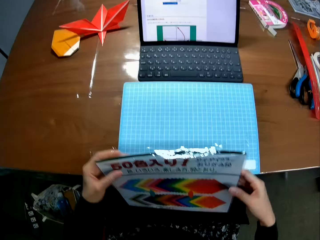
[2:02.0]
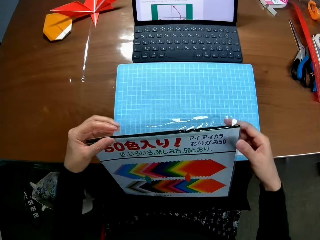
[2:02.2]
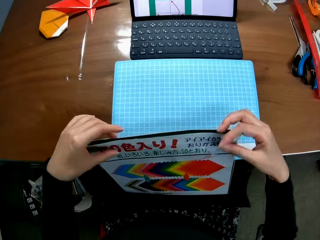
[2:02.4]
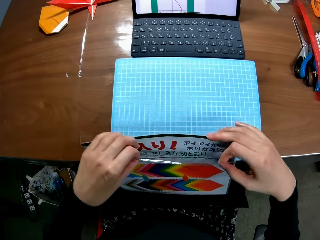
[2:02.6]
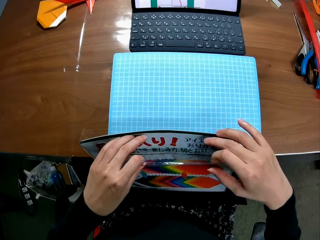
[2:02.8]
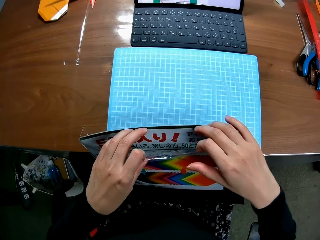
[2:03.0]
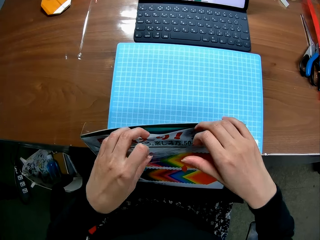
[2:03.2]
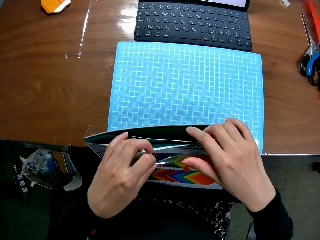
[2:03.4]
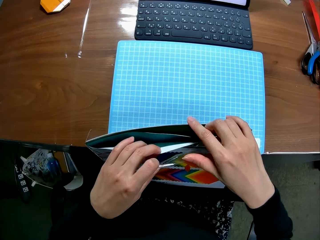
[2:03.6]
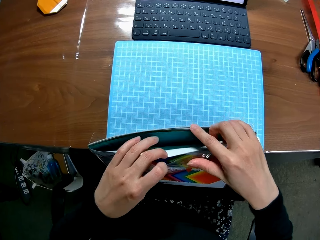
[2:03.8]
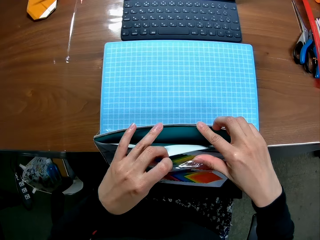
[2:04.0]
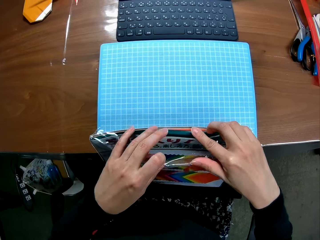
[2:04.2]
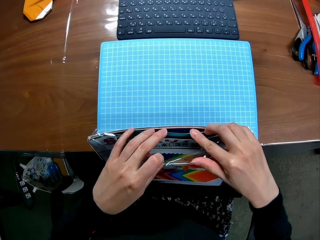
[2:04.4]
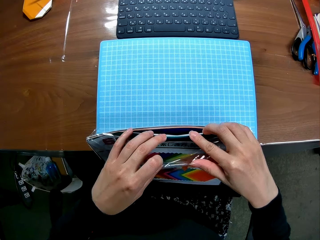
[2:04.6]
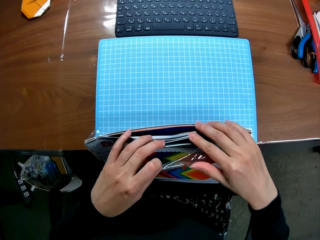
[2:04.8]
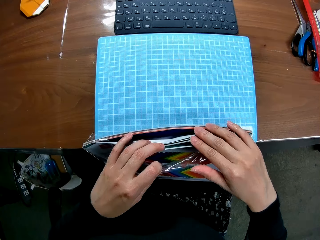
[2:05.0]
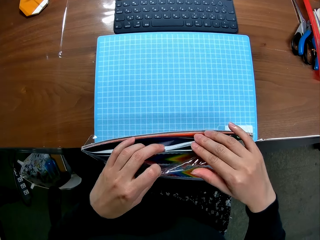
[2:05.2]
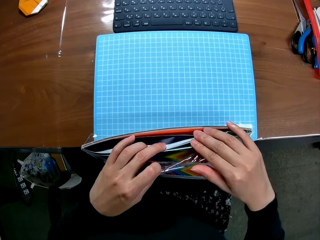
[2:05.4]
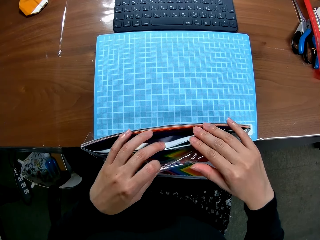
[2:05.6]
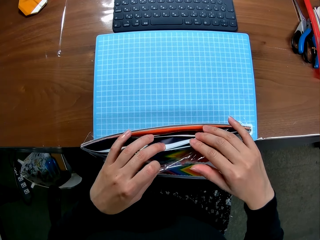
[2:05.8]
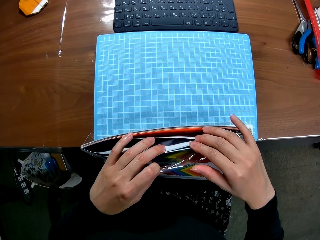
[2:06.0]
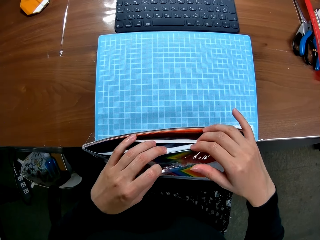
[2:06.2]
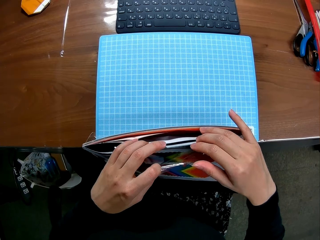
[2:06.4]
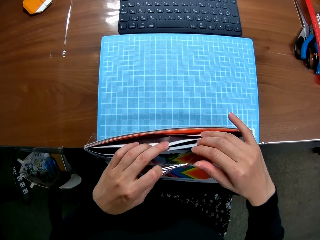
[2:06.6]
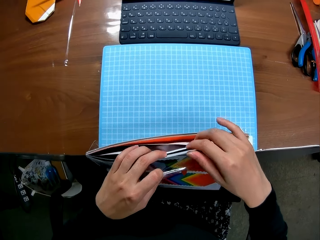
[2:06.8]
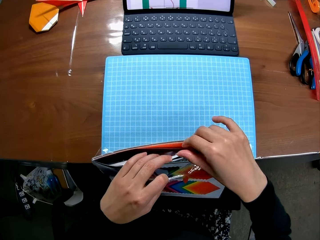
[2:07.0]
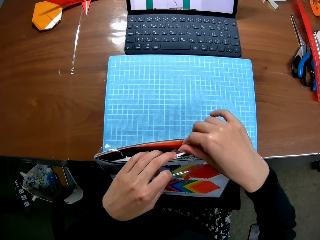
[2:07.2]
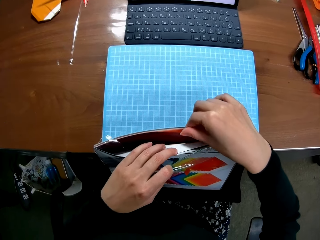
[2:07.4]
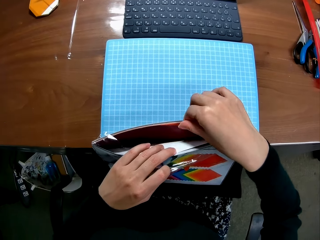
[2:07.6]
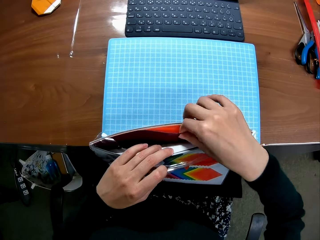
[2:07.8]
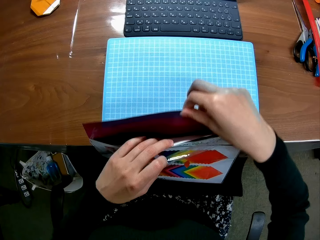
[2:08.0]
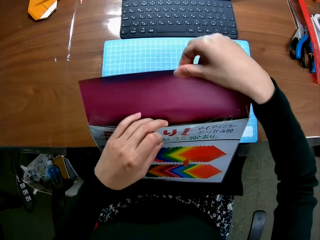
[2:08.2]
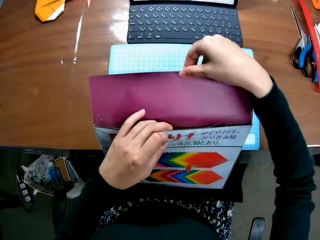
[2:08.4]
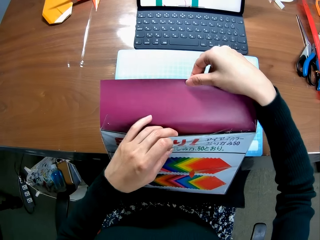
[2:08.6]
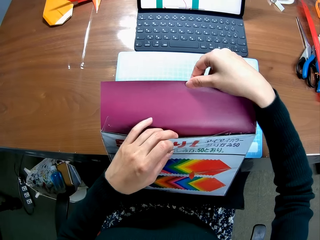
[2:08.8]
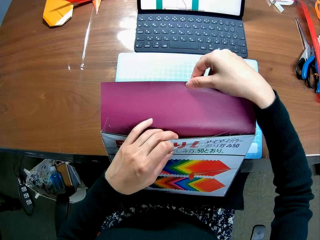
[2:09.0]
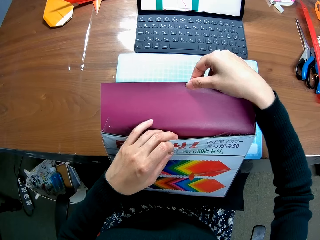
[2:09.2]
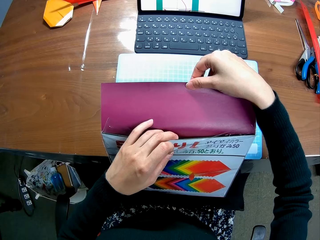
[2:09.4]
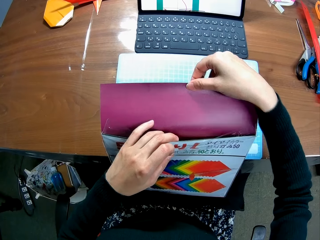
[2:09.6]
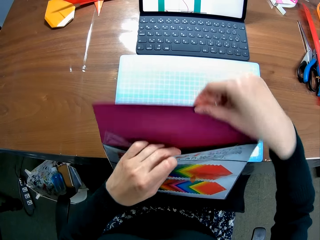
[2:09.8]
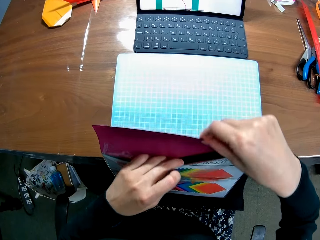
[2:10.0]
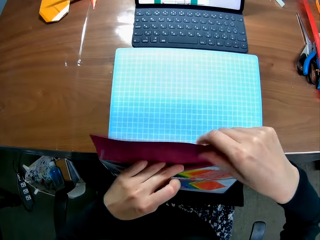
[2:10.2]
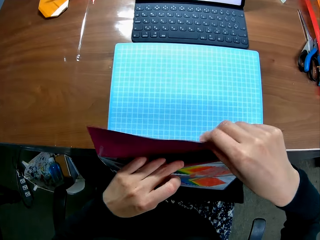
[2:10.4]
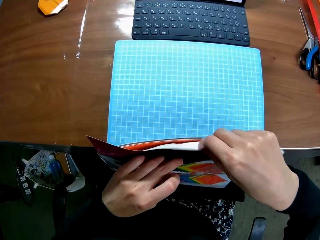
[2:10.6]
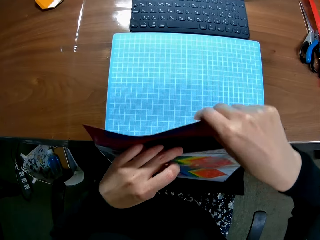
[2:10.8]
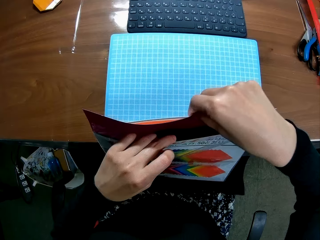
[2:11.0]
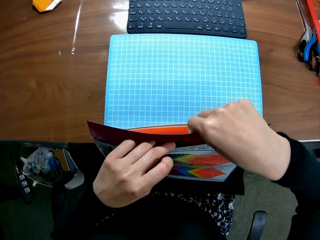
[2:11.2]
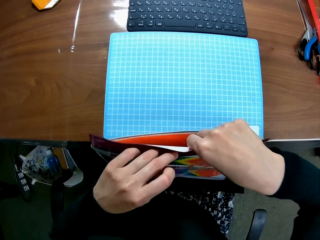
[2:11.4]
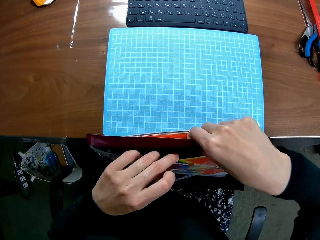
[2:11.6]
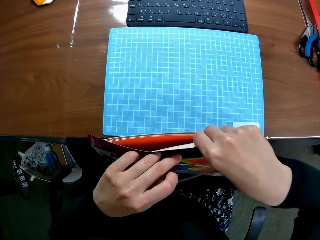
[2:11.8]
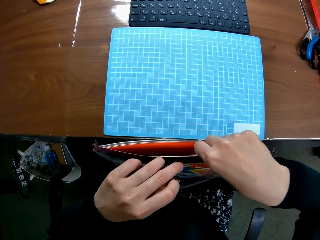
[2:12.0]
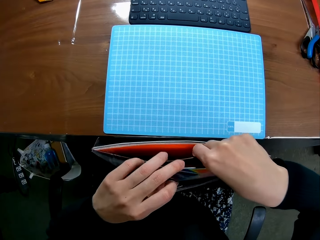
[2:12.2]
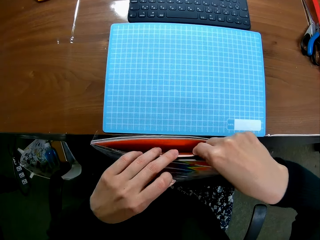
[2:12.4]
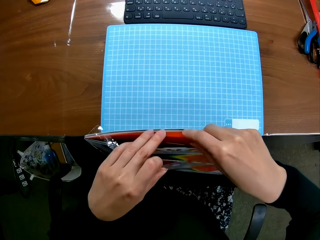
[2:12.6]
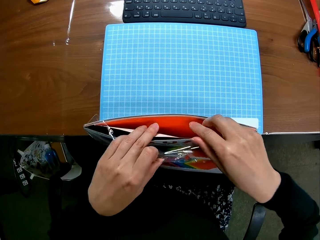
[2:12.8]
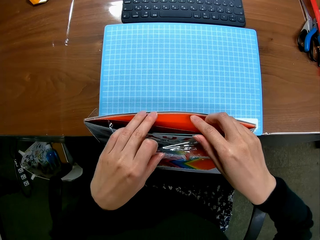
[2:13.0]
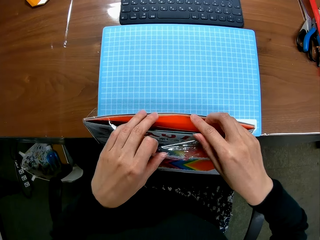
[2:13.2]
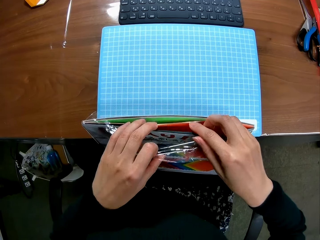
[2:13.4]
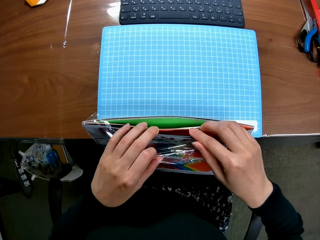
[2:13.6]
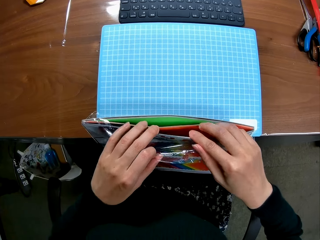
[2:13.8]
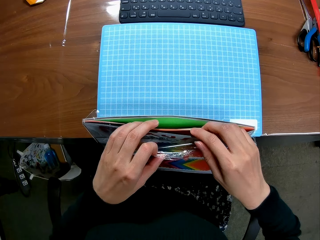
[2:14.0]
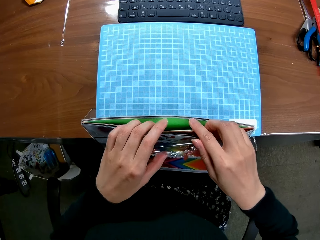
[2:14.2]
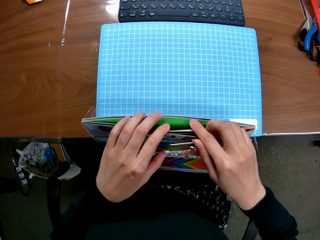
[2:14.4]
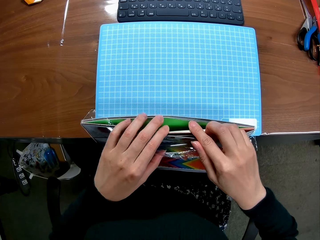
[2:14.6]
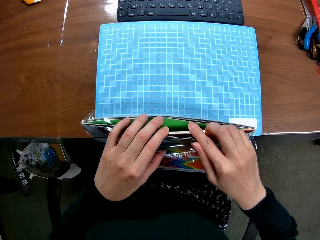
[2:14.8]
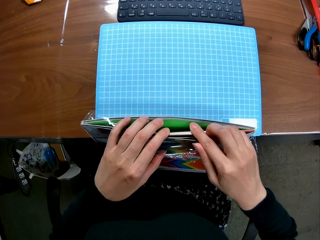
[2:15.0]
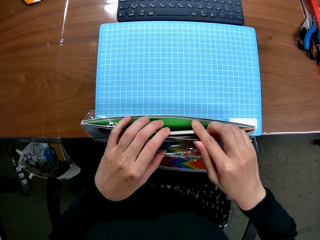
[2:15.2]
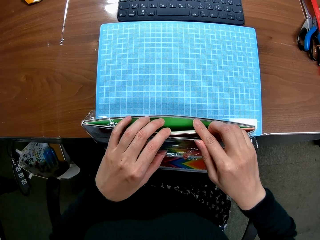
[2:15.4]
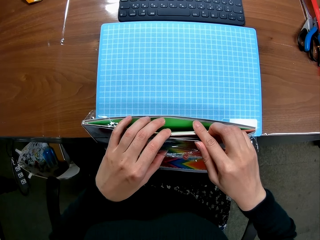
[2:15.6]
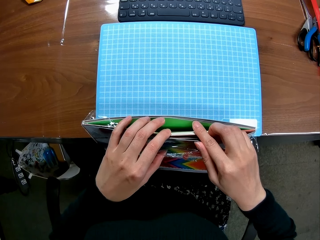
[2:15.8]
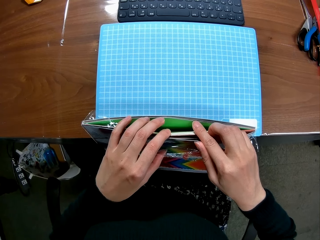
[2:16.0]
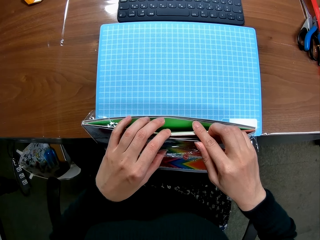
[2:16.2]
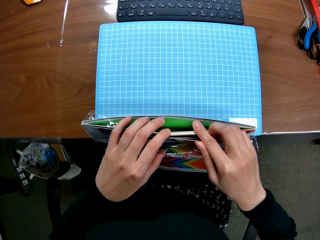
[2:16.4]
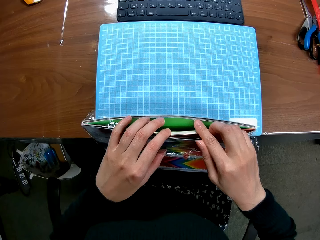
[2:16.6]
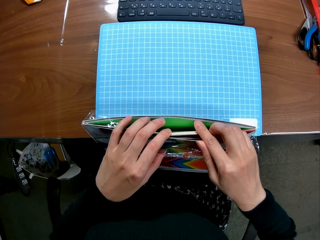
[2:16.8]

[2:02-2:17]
The camera wearer puts the file on their lap. They flip the papers. They open up the folder. They bring out the paper from the folder. They put the paper back in the folder. They search the folder. They flip the papers.

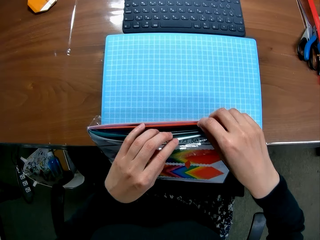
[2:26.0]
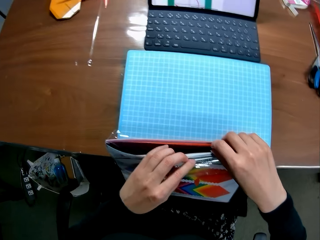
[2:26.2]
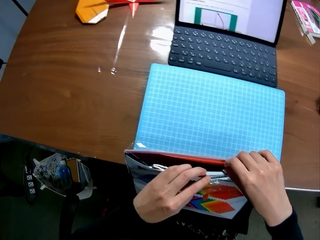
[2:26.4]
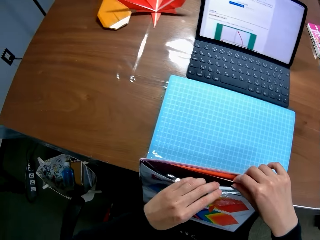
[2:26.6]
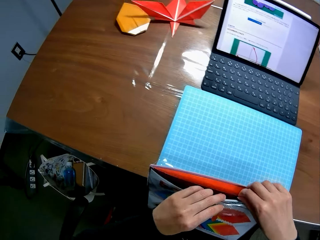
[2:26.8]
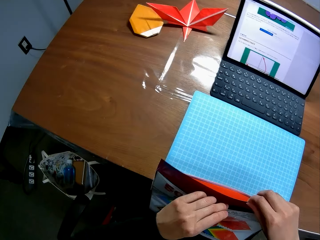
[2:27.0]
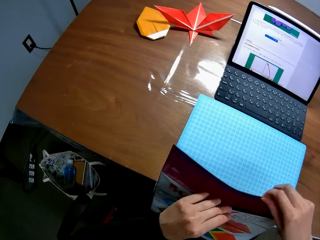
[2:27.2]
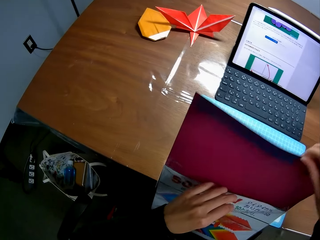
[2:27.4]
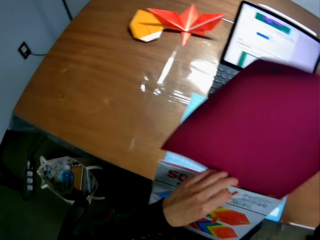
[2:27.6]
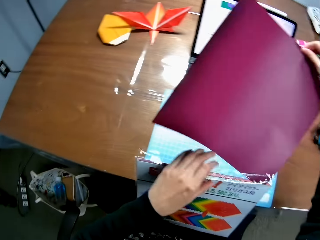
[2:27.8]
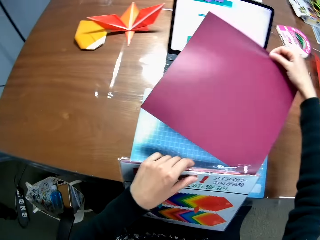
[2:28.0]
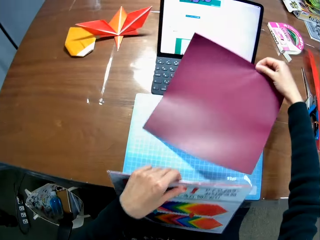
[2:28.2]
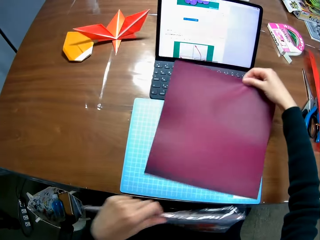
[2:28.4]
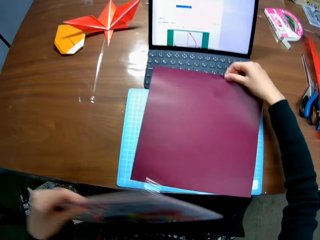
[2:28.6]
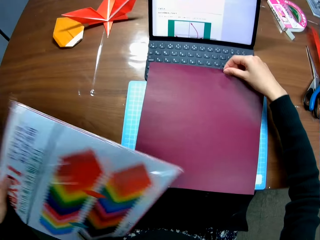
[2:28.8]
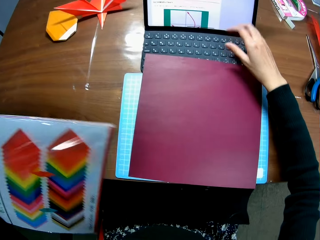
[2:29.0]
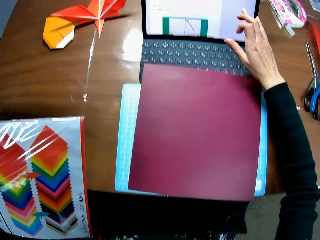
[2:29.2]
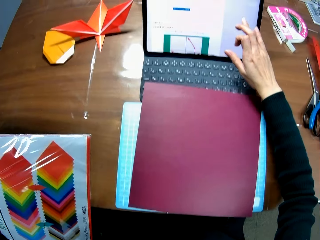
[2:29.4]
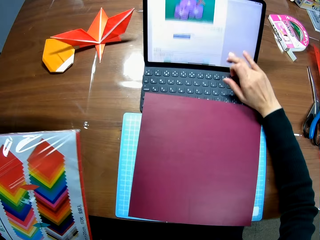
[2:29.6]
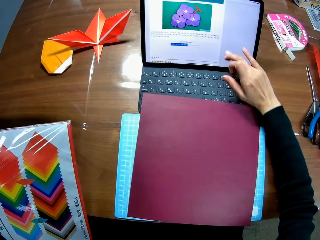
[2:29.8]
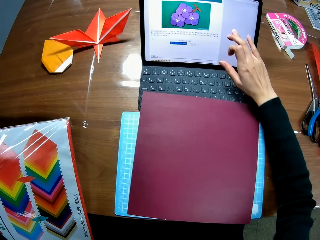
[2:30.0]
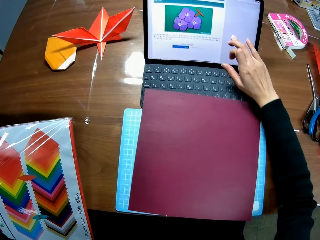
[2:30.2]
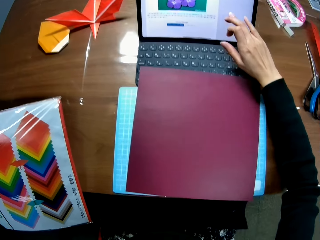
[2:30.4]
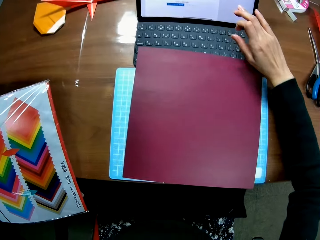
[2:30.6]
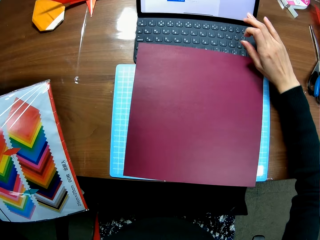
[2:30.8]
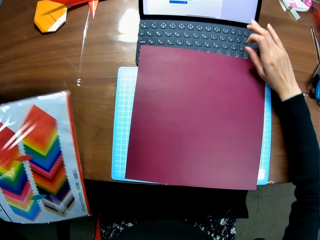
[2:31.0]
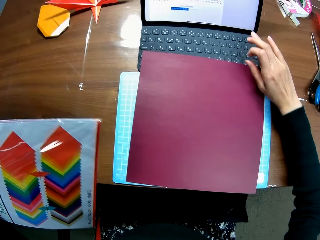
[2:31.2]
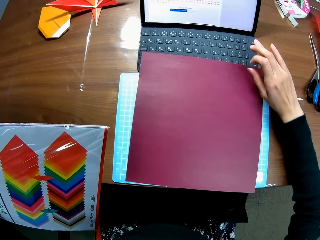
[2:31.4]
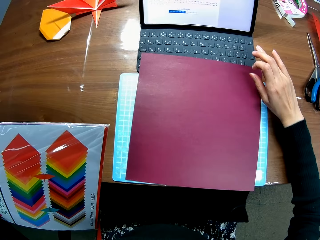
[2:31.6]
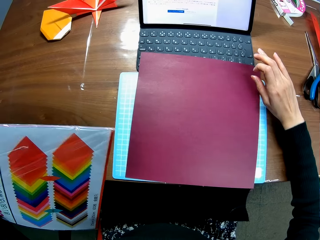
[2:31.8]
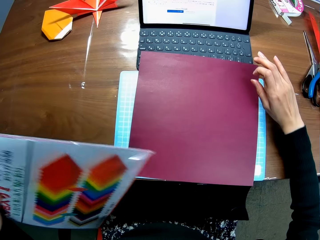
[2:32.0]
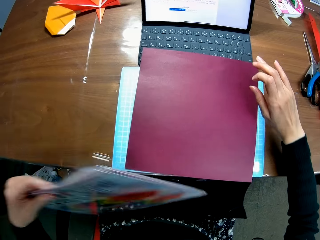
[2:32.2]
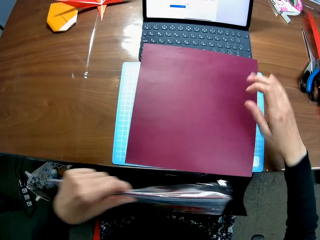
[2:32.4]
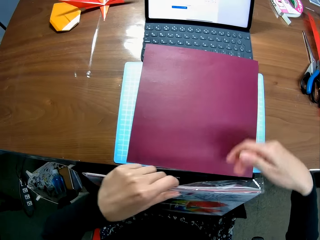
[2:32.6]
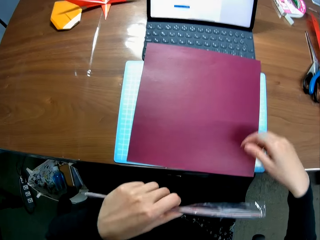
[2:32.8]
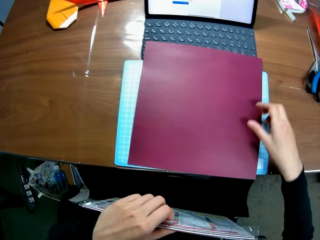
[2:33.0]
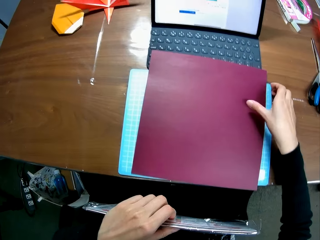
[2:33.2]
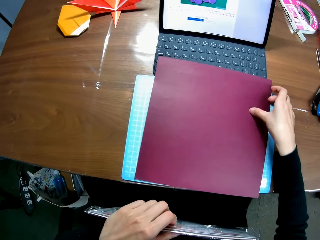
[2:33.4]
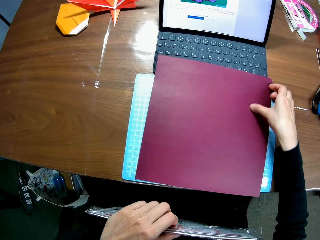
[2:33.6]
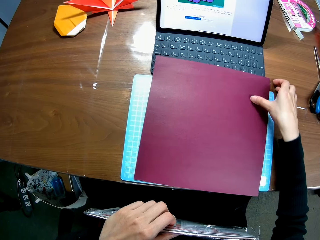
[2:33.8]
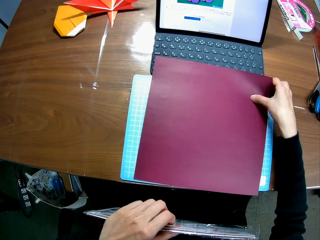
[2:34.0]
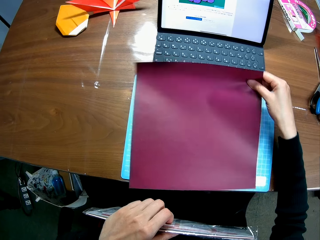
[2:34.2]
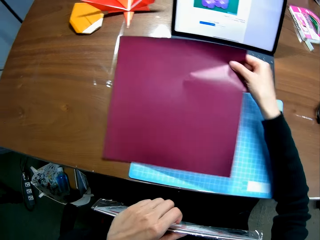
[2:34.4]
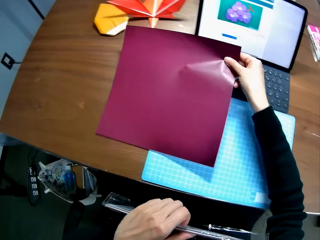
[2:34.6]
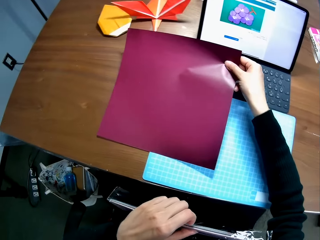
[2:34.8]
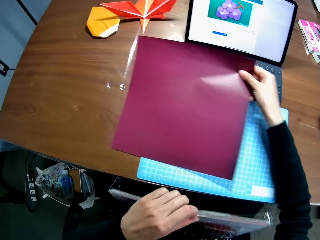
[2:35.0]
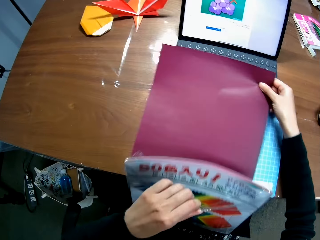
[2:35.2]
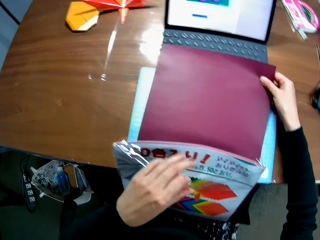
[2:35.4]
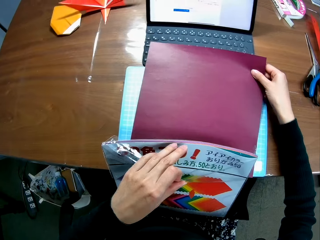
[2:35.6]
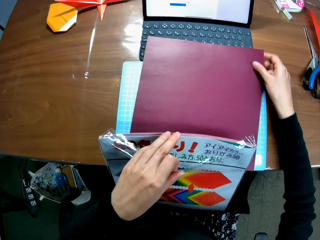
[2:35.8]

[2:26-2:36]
The camera wearer picks out a paper from the folder. They drop the paper on the table. They scroll the laptop. They lift their hands. They pick up the paper. They hold up the paper. They put down the paper.
